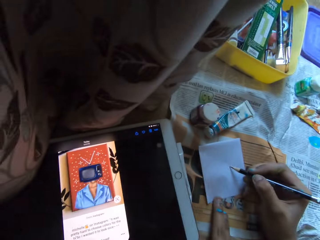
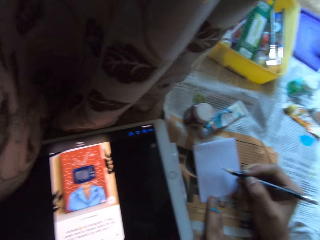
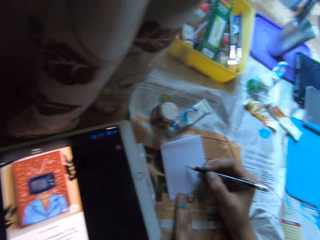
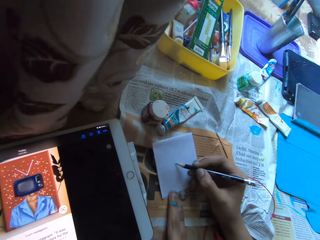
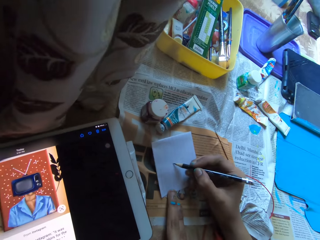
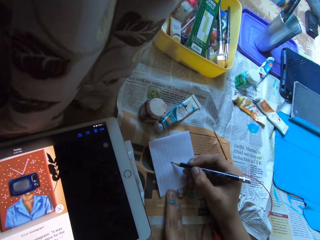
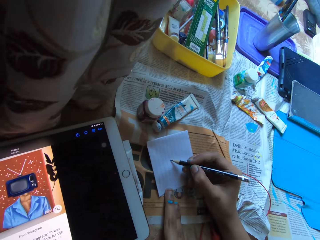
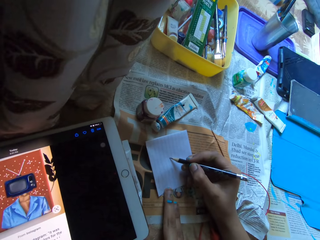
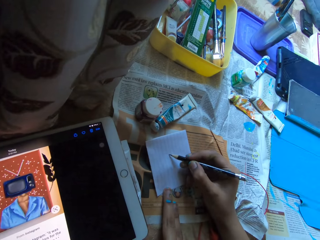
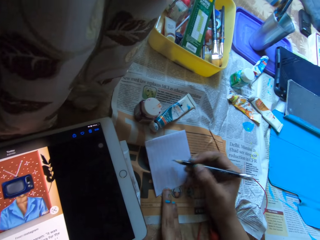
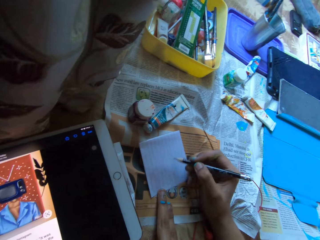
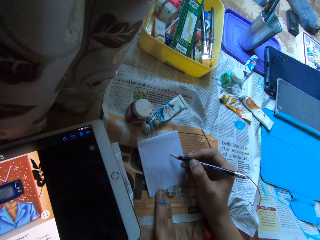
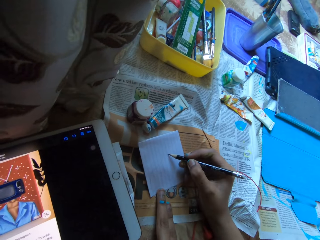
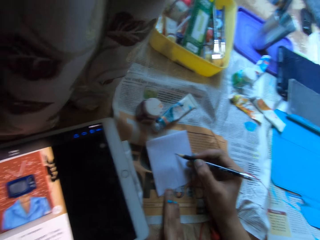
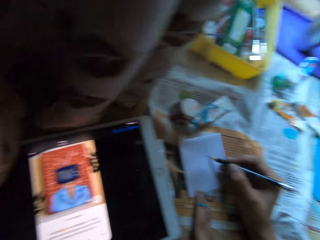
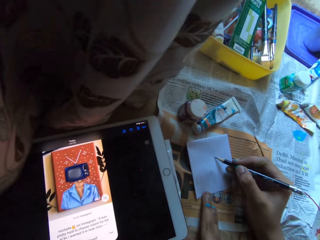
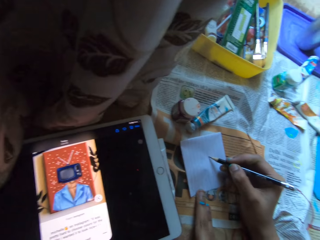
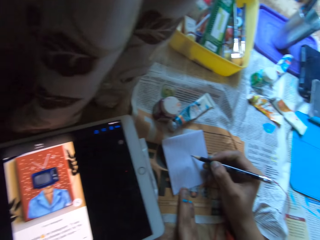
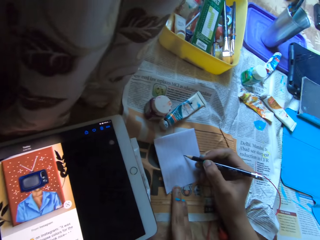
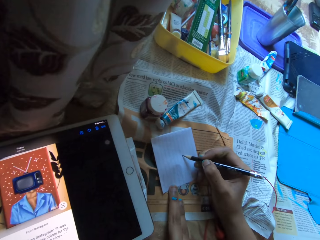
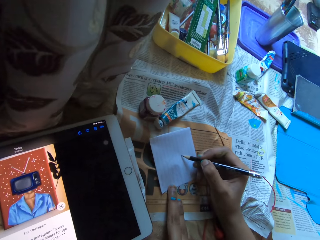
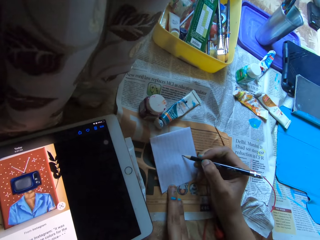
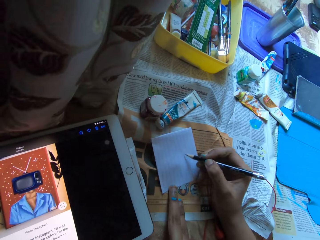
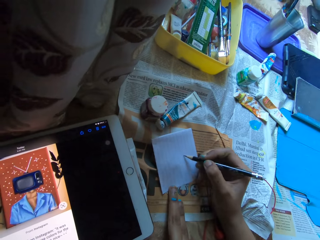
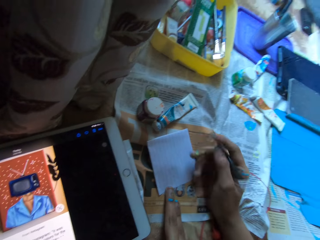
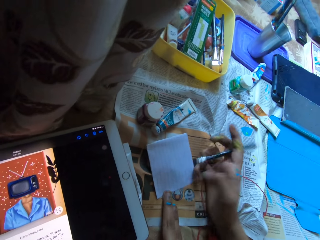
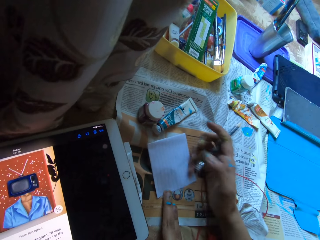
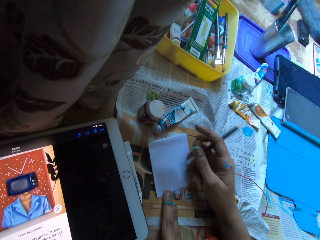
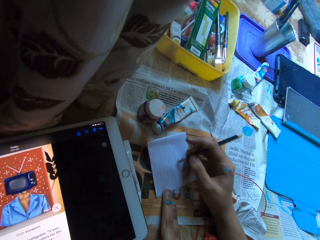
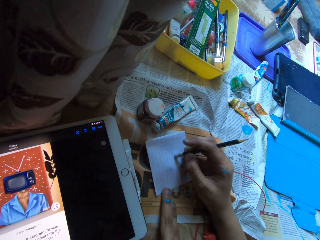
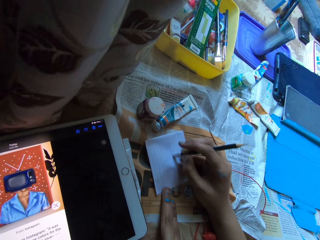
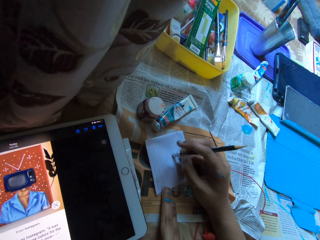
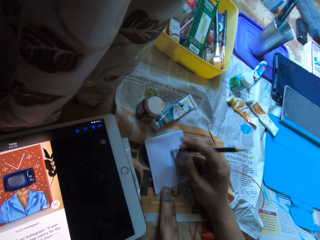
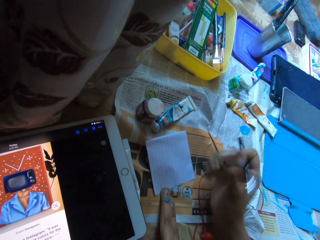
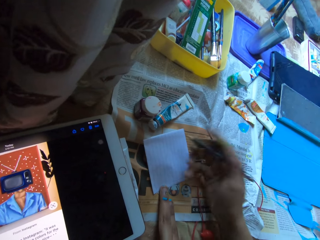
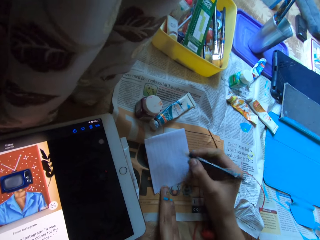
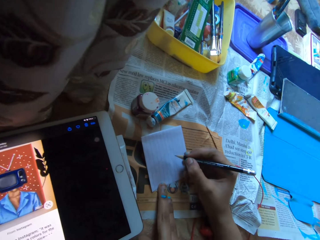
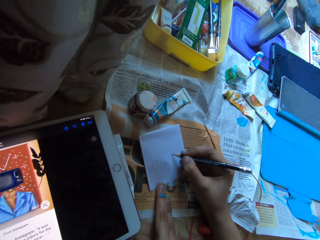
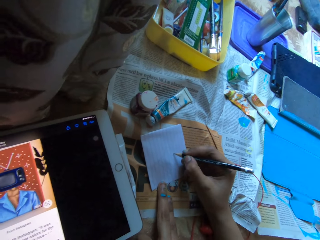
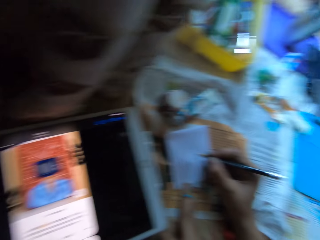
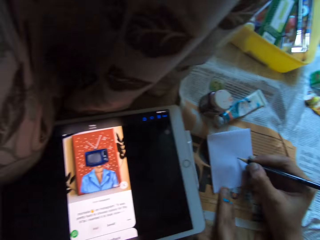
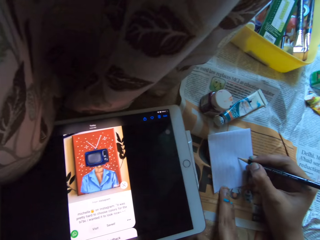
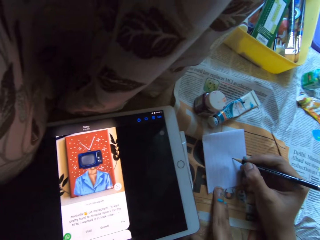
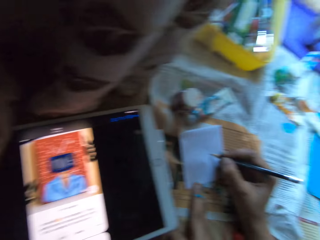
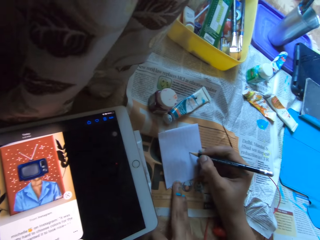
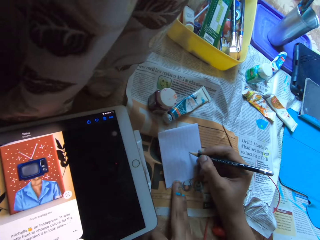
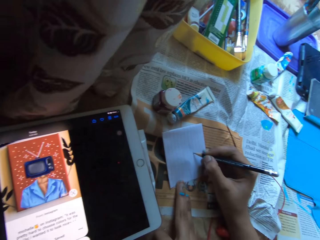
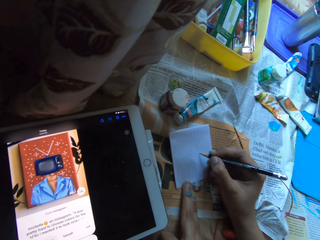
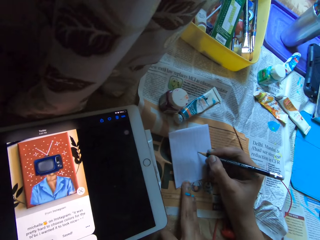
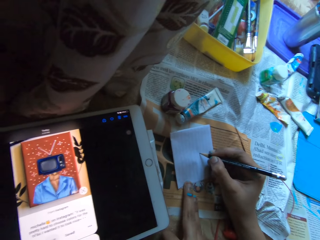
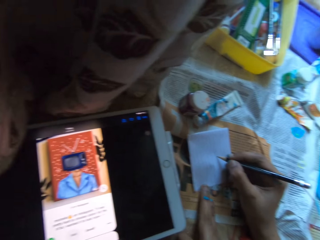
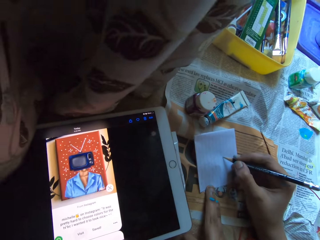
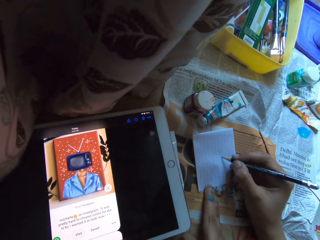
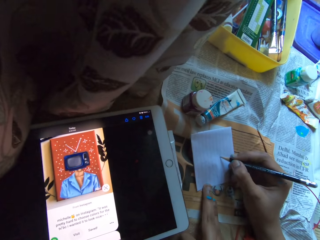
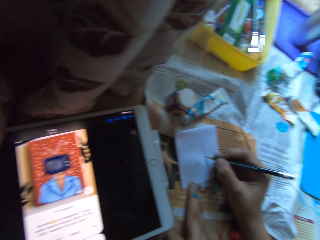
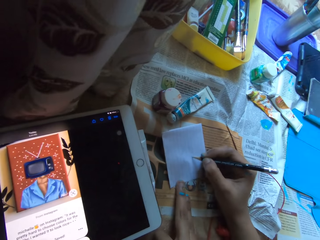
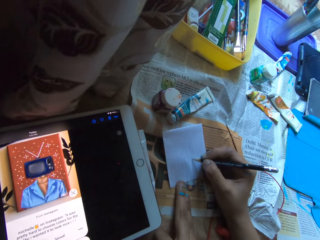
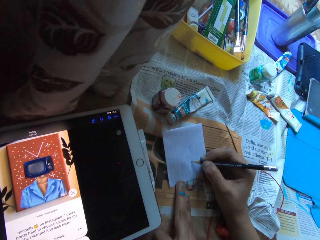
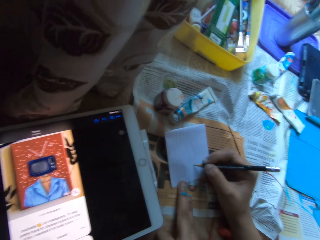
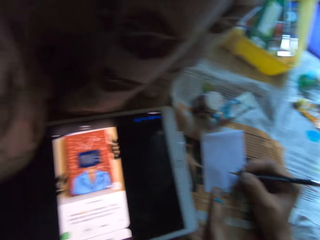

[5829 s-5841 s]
The camera wearer checks the tablet. She draws with a pencil. She erases a line on the sheet of paper with the pencil eraser in her right hand. She draws on the sheet of paper with the pencil in her right hand. She checks the tablet. She draws with the pencil.

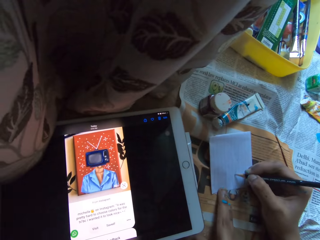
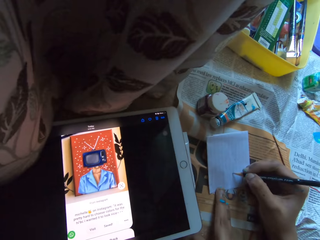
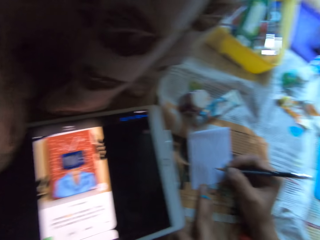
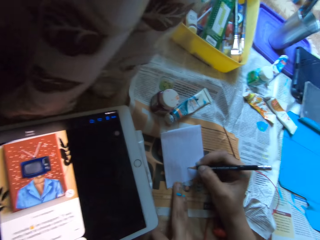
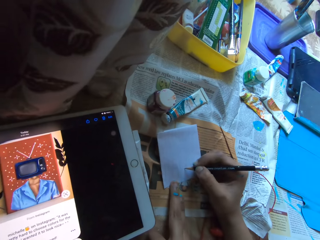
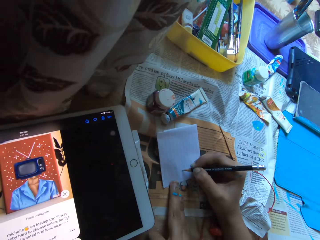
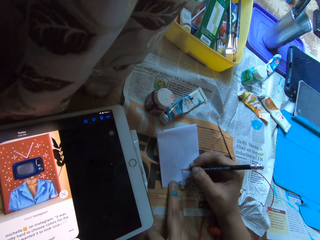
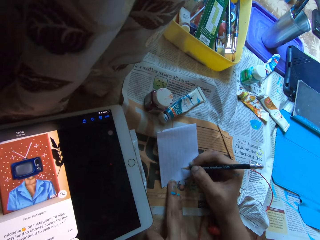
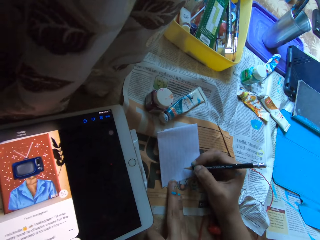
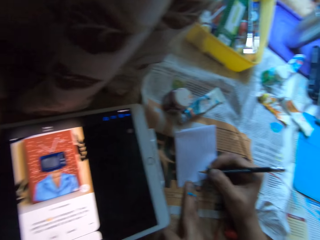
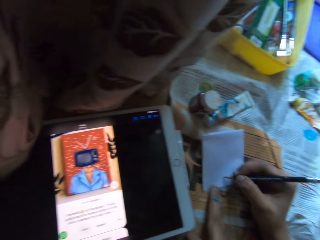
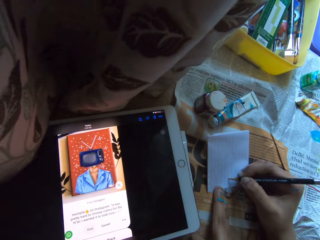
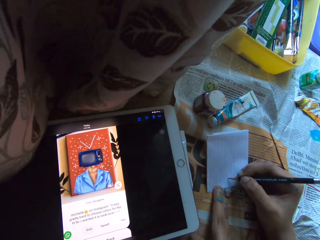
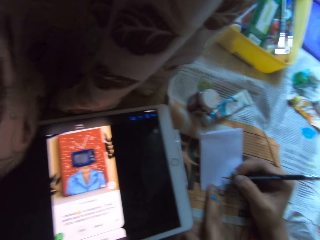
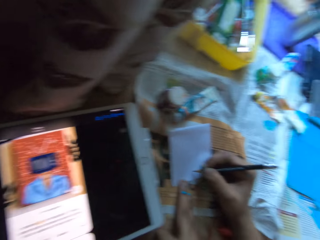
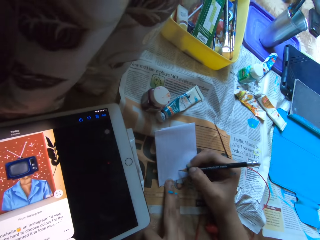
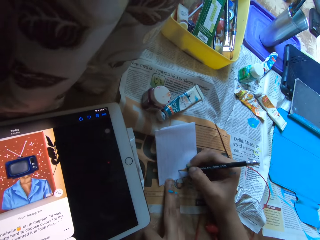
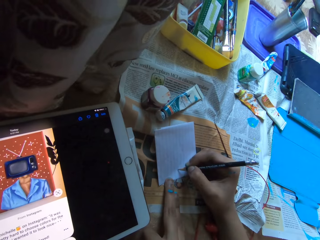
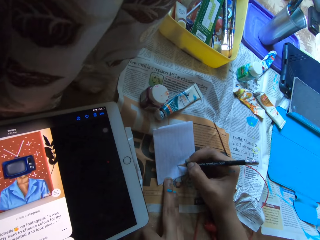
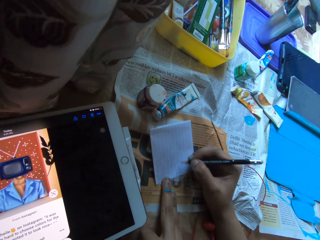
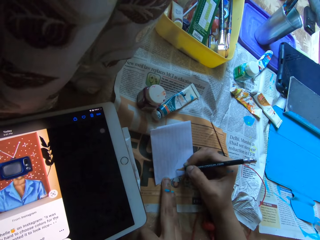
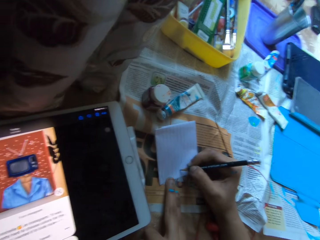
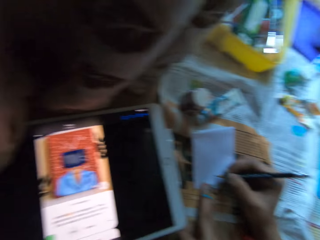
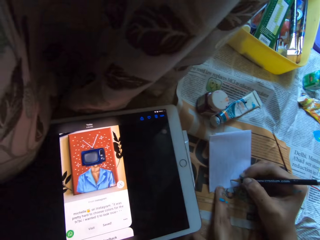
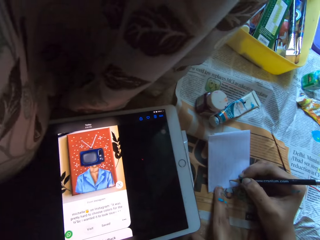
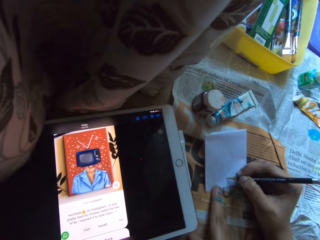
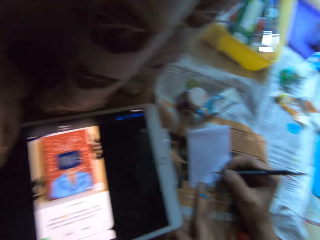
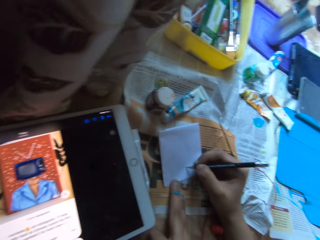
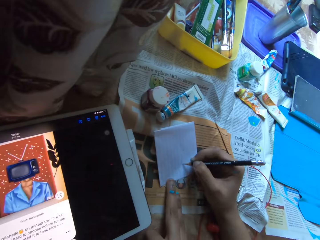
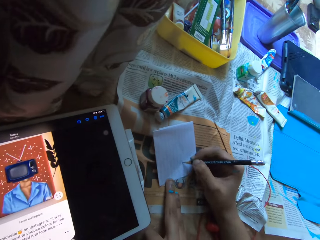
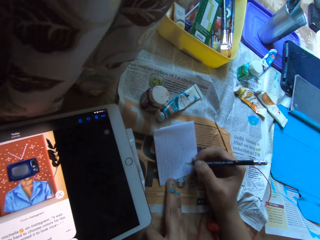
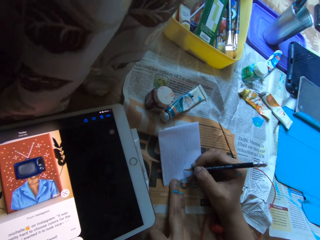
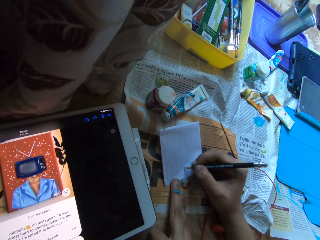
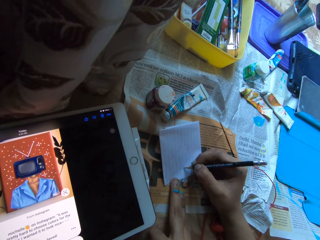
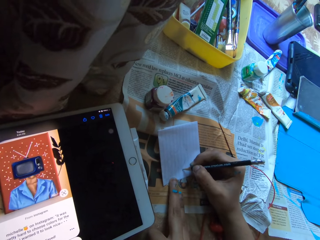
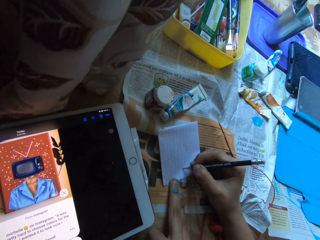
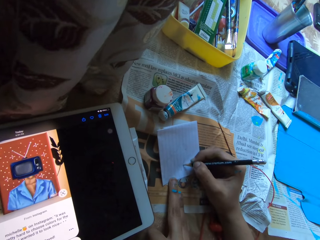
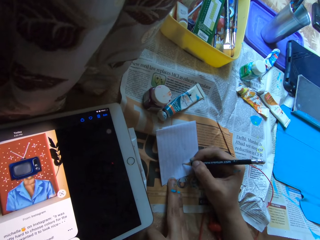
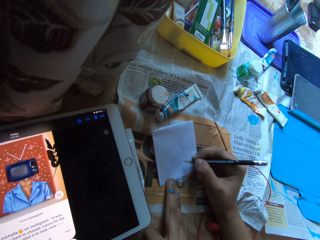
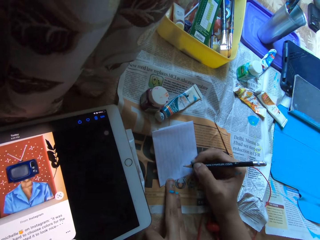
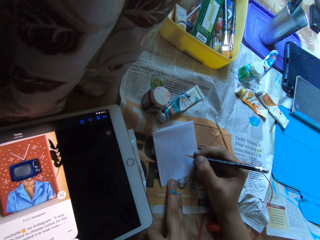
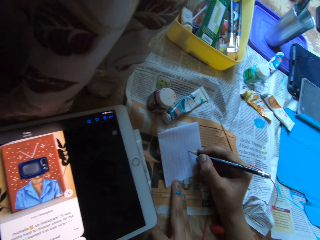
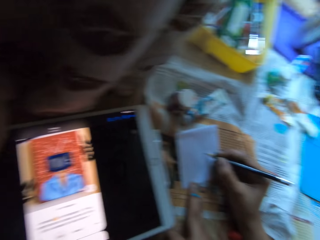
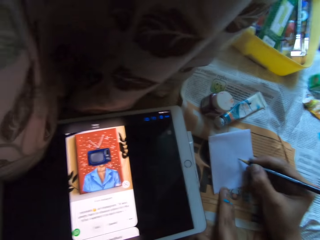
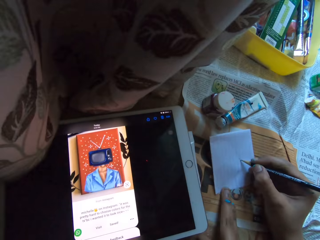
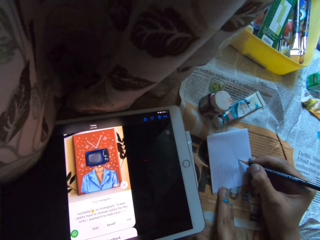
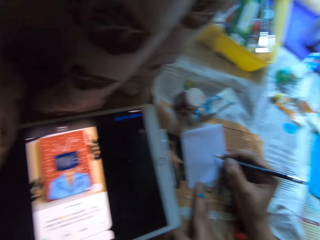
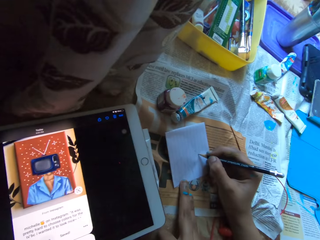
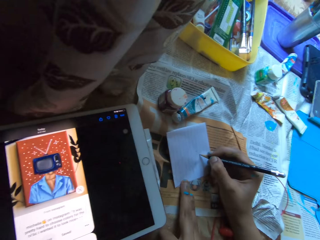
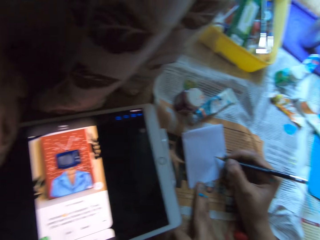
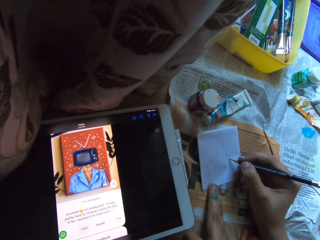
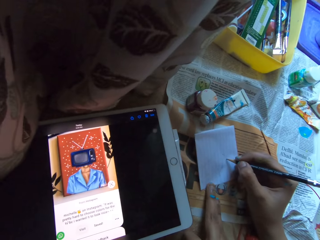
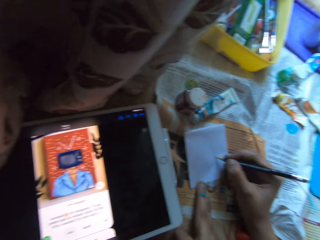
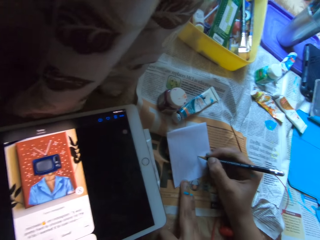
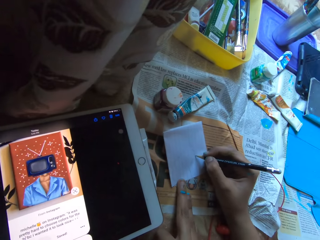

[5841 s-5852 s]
The camera wearer checks the tablet. They draw with a pencil. They check the tablet. They draw with the pencil. They check the tablet. They draw with the pencil. They check the tablet.
